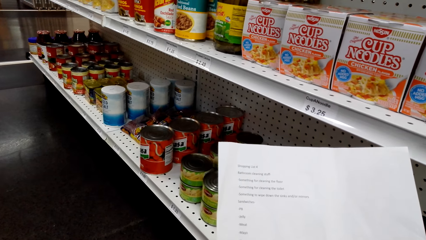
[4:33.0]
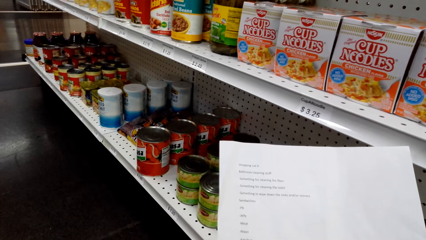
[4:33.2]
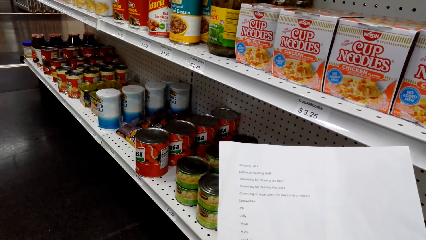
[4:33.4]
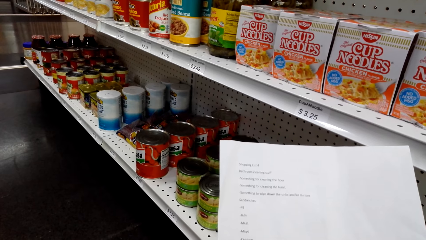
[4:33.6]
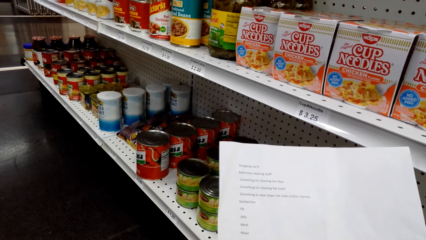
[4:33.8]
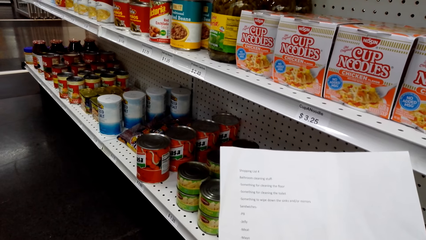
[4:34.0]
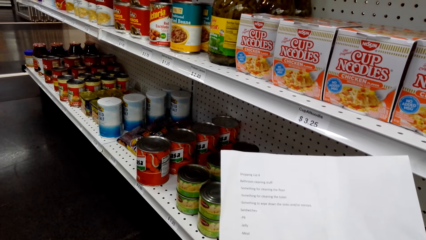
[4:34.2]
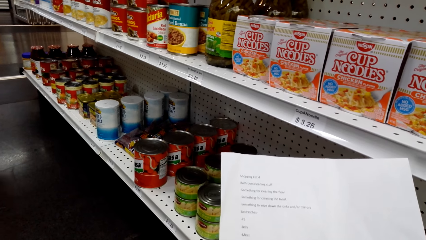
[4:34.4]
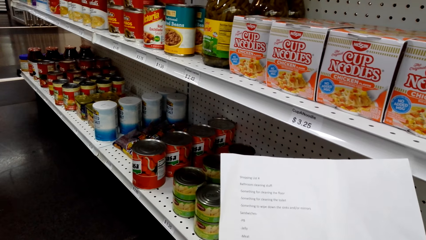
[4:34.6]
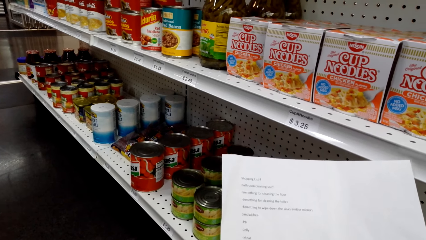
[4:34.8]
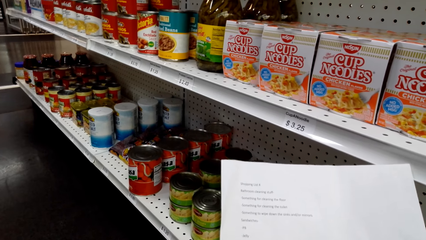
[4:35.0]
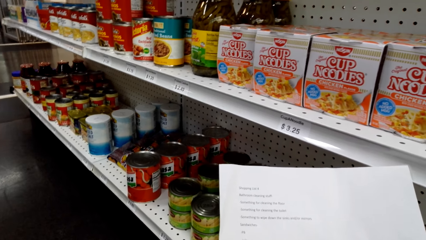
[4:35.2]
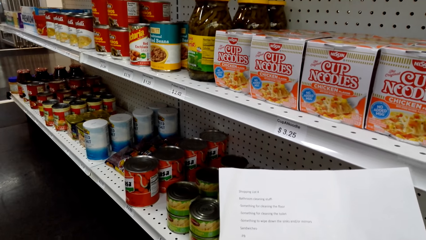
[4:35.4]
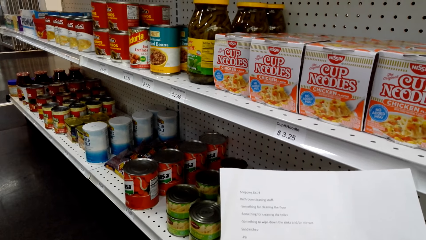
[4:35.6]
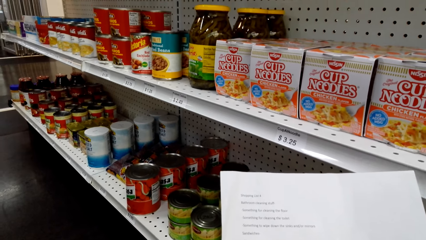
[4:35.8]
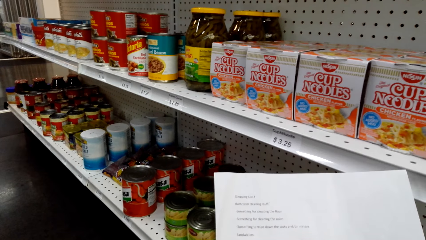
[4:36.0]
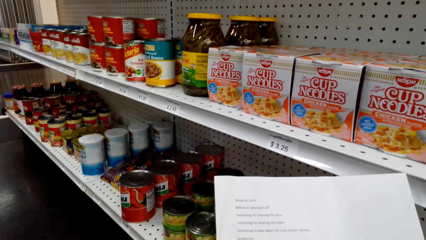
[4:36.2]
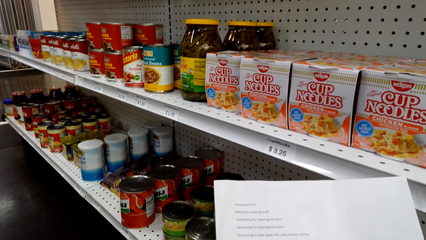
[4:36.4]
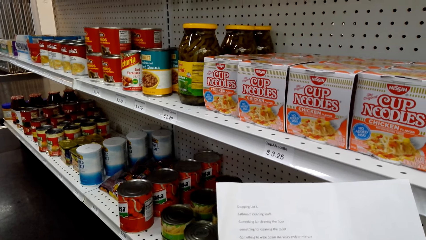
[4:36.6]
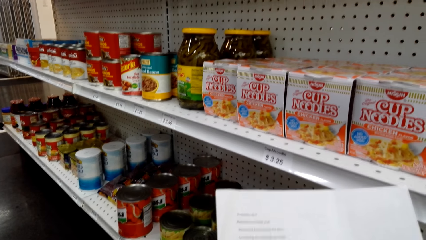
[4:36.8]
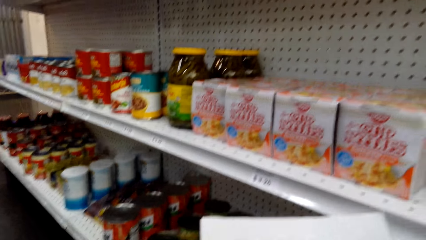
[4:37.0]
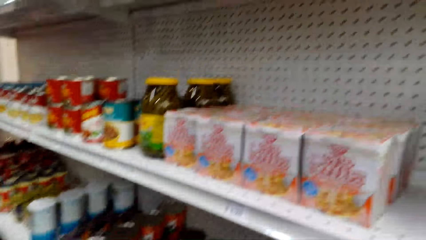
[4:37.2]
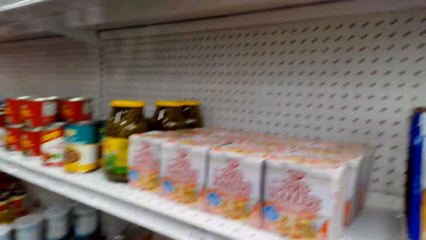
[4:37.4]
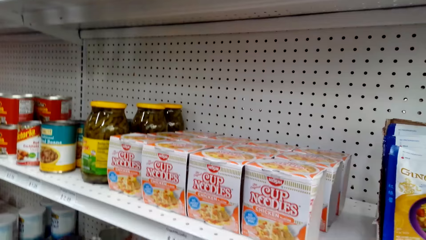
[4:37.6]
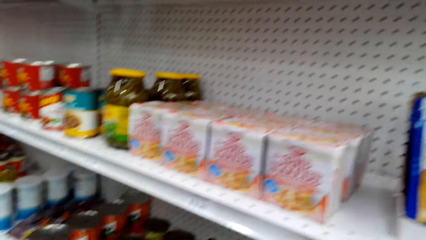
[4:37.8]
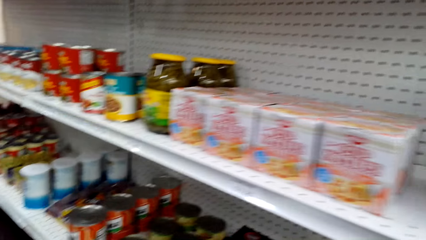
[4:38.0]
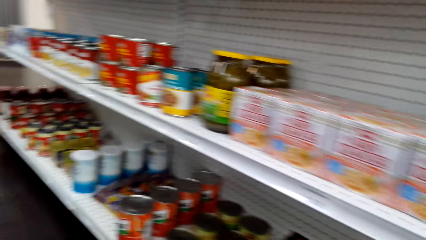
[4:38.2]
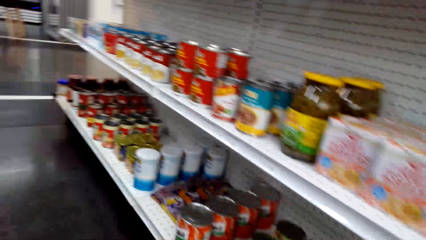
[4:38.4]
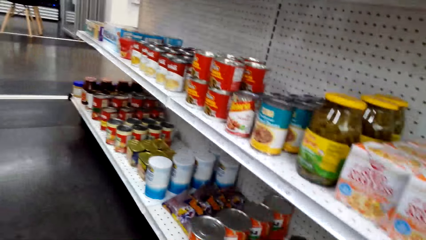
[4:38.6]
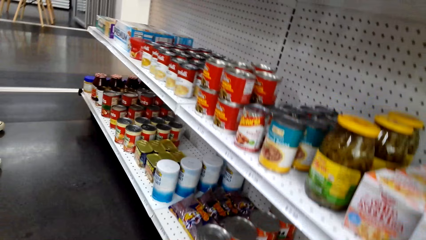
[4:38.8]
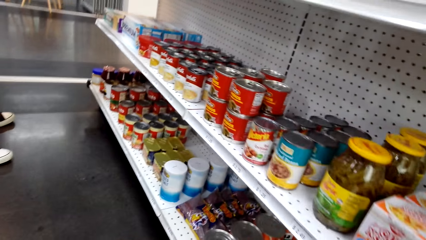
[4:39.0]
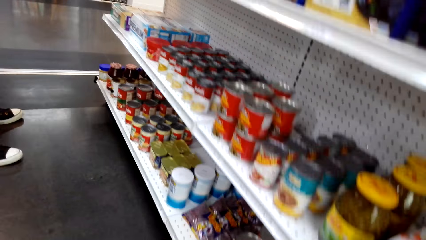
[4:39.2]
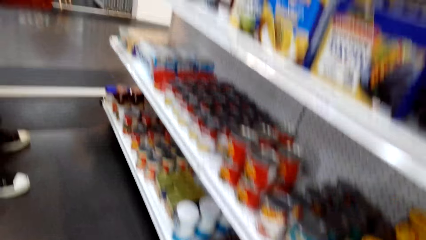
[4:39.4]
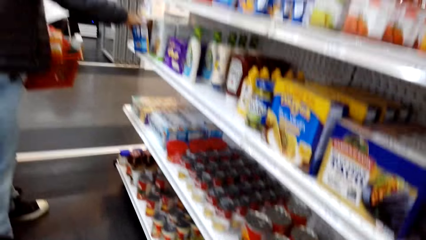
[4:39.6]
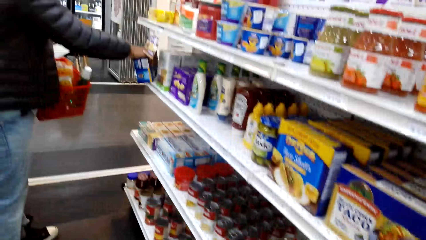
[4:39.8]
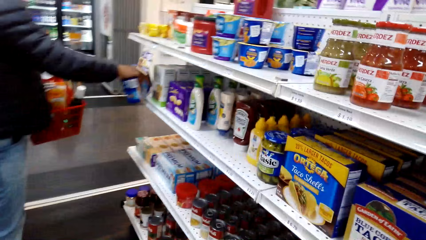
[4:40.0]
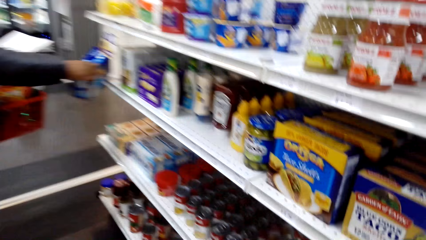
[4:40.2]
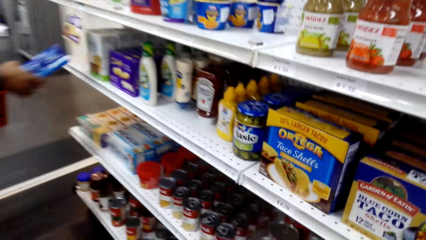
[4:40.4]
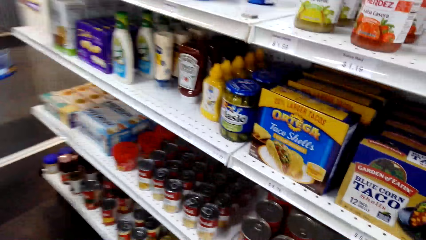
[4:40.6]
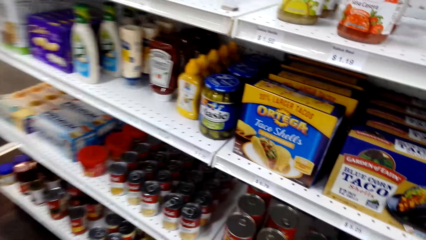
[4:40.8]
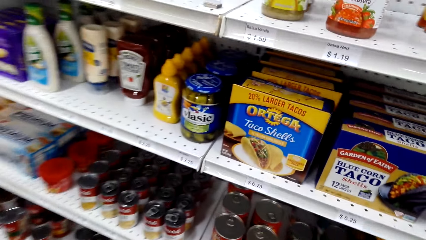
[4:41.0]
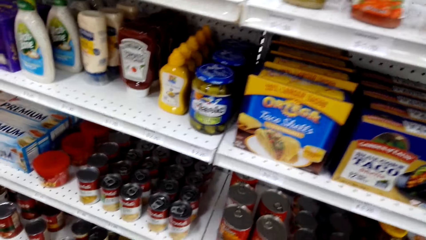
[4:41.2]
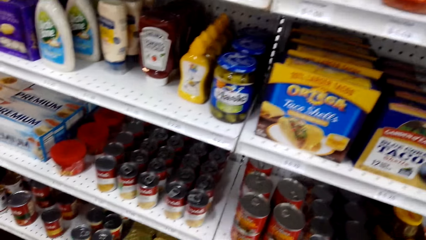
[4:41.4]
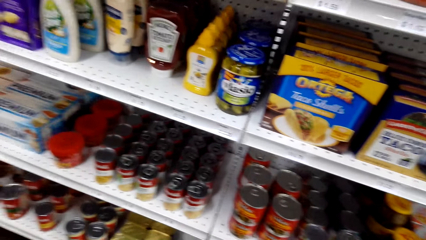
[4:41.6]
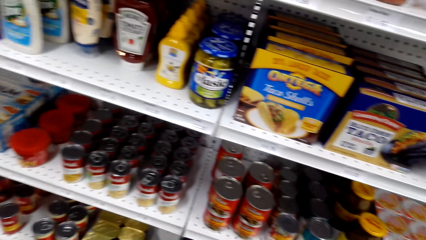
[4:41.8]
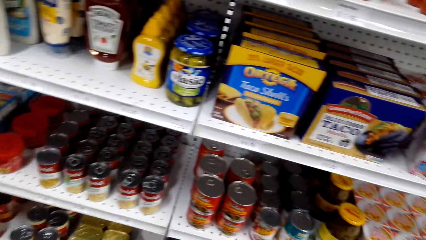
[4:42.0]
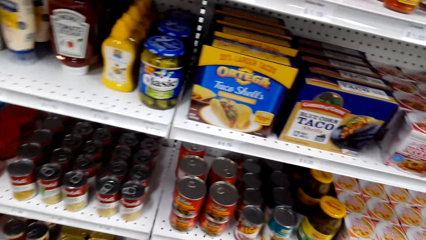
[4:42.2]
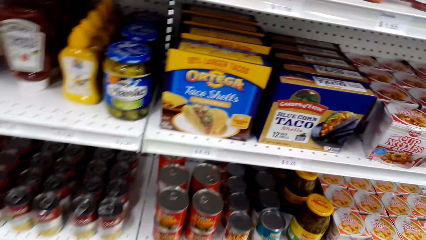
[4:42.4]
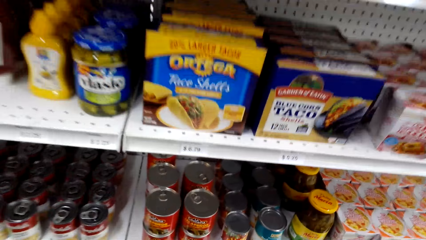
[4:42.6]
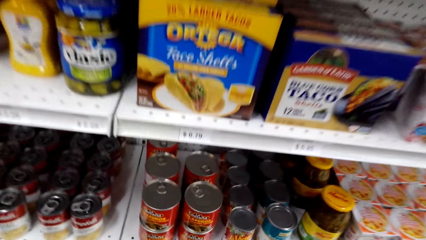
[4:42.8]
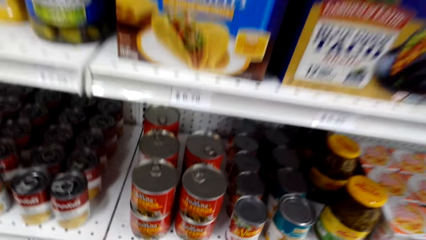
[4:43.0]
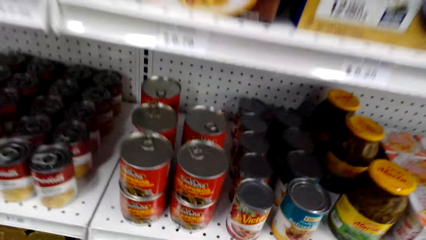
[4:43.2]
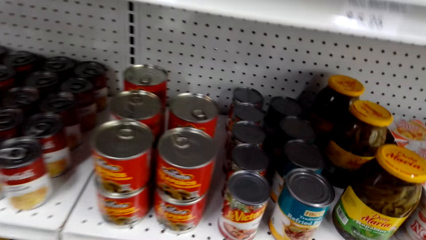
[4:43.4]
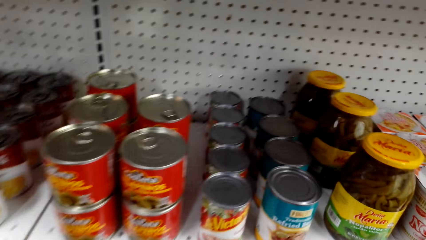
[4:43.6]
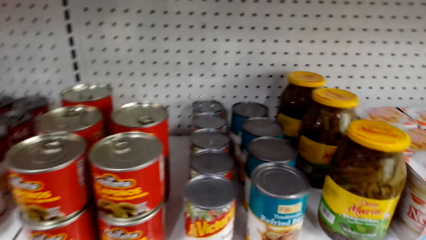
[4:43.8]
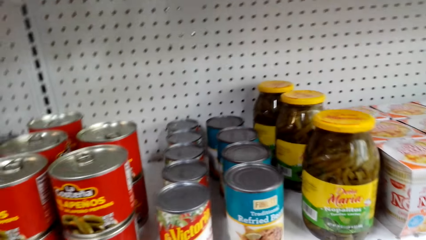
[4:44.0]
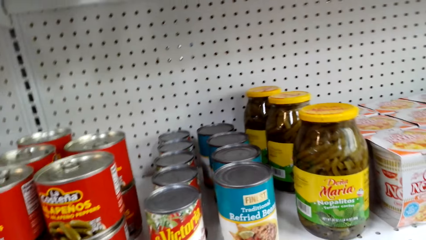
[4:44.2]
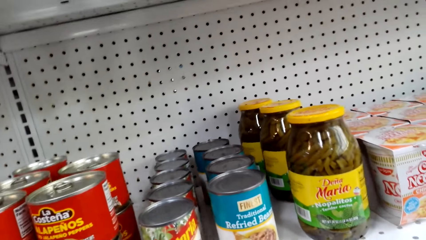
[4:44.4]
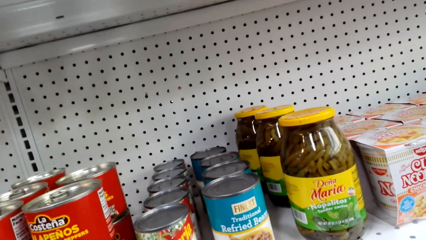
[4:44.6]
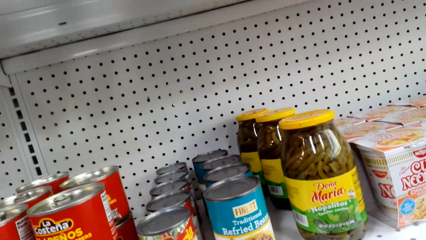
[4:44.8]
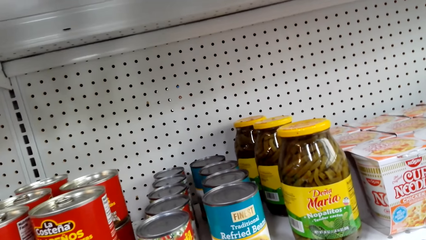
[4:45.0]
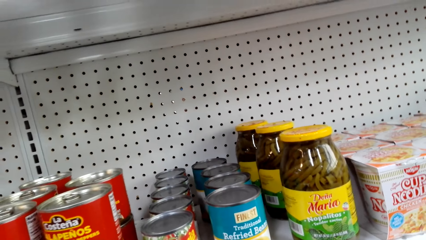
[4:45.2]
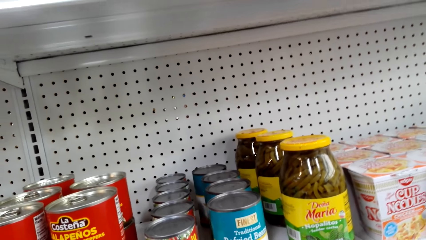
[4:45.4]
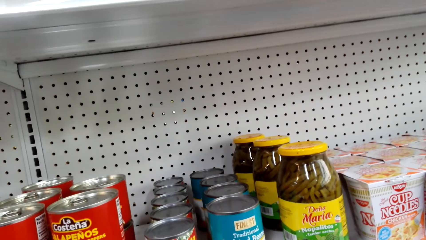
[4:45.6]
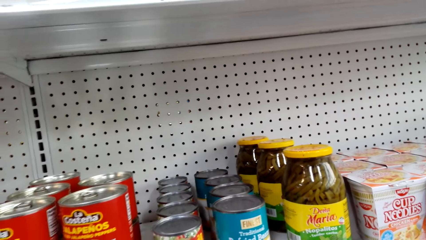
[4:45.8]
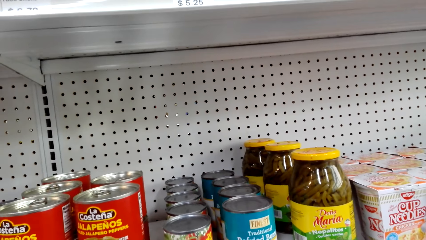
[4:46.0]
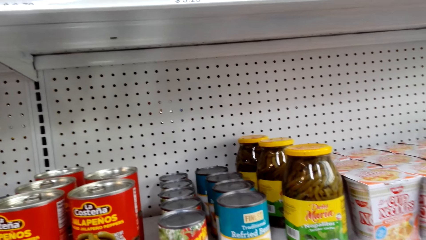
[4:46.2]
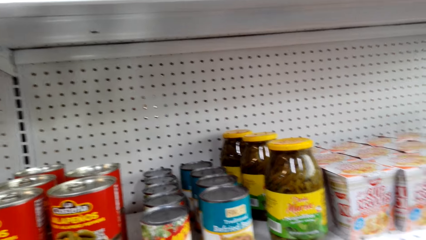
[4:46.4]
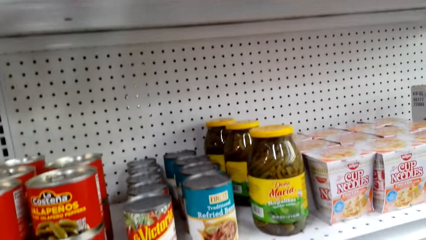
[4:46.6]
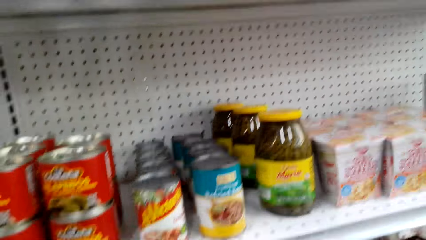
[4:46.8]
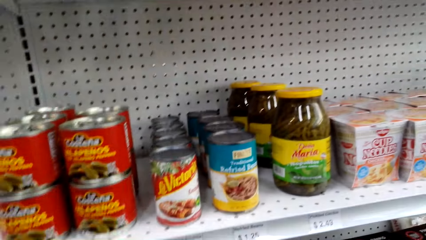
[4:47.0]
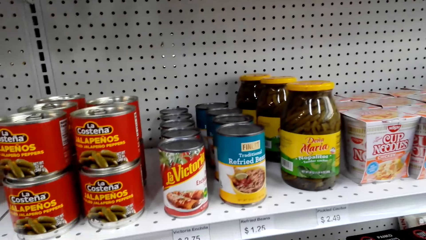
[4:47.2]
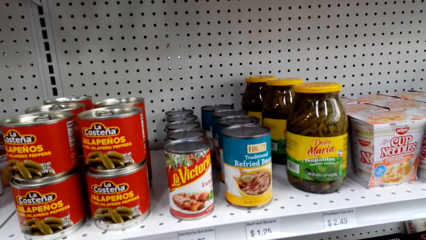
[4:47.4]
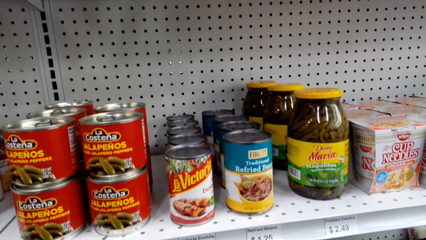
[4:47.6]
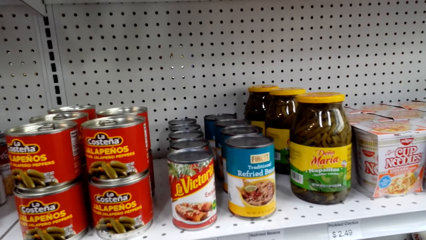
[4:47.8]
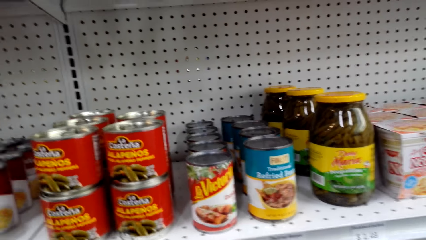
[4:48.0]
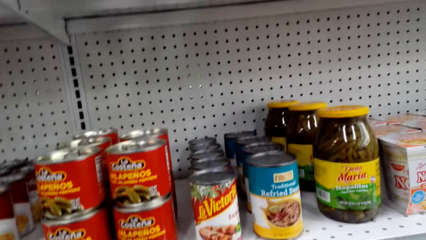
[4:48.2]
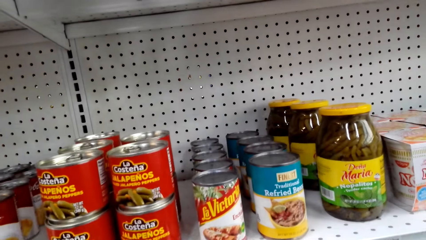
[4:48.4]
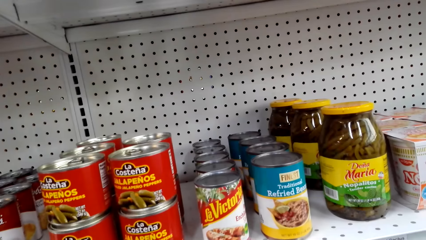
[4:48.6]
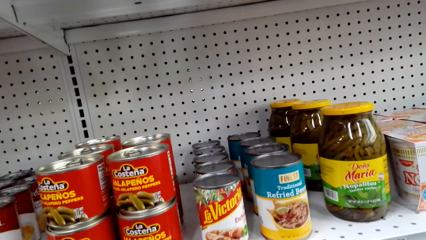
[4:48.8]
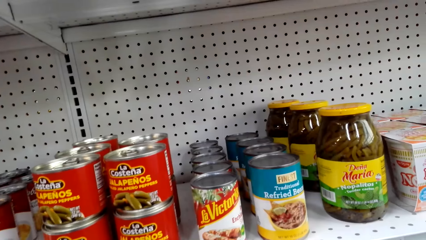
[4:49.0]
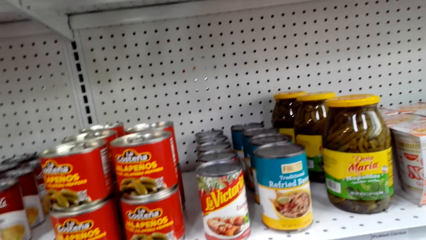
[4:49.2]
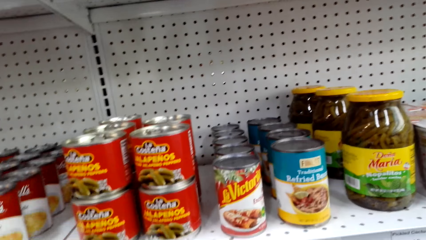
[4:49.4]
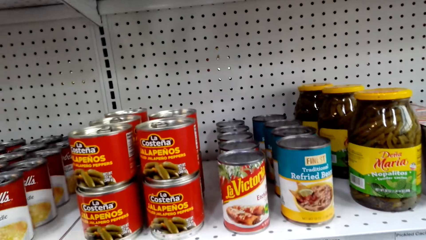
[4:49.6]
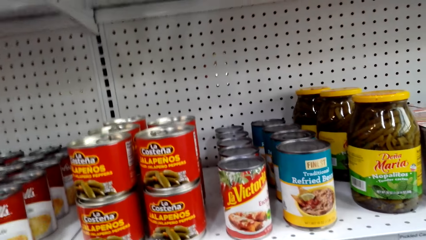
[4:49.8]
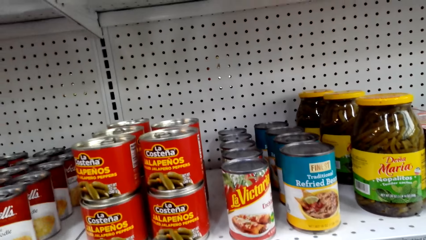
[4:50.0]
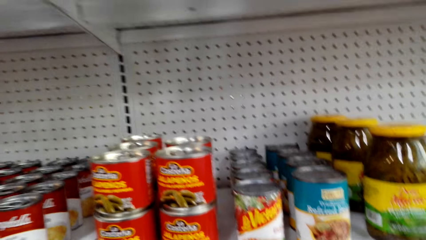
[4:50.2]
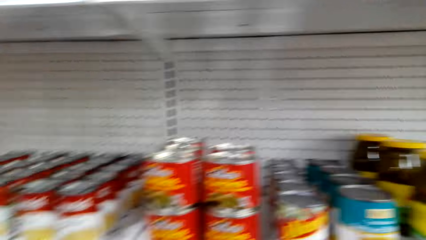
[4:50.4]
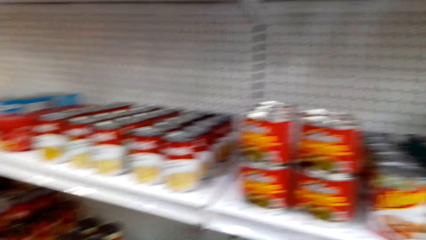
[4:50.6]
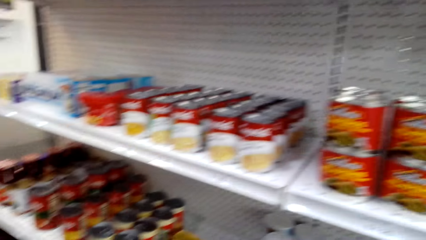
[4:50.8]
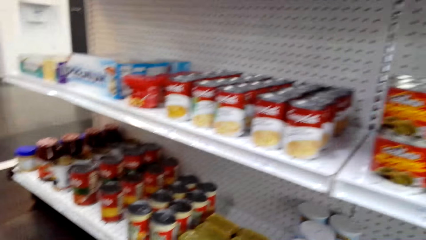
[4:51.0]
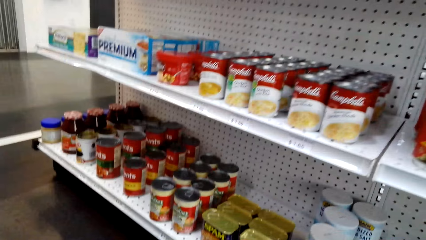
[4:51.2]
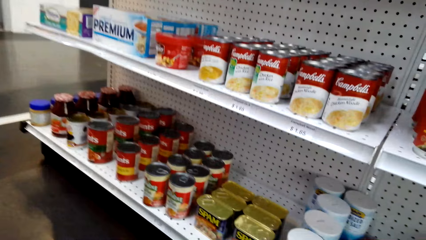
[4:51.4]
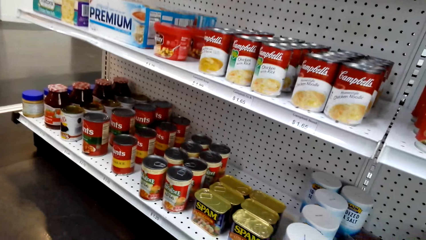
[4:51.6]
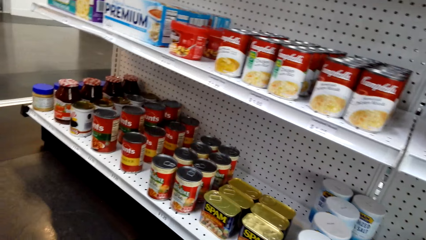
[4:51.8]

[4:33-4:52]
The camera wearer moves around. A man picks something. The camera wearer looks at the shelves.
